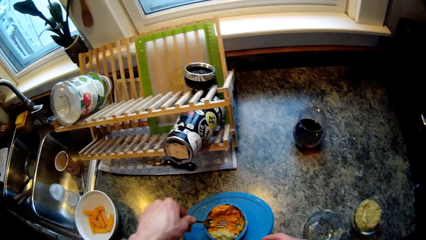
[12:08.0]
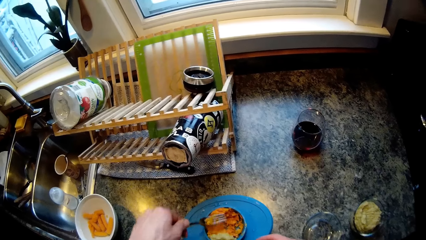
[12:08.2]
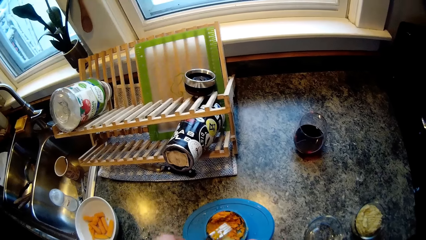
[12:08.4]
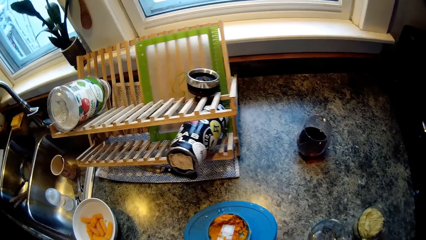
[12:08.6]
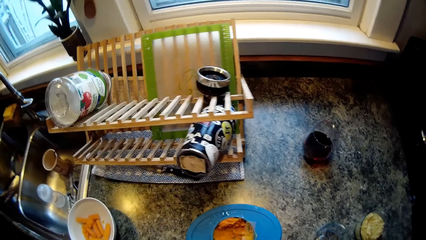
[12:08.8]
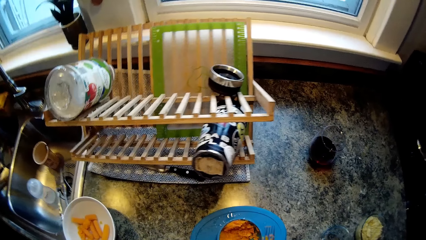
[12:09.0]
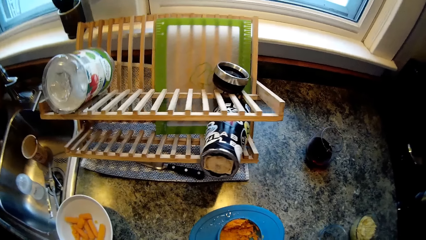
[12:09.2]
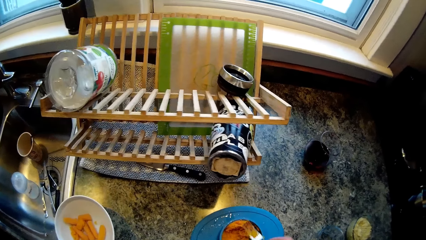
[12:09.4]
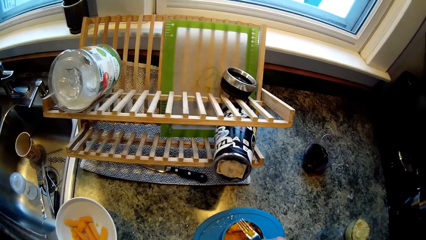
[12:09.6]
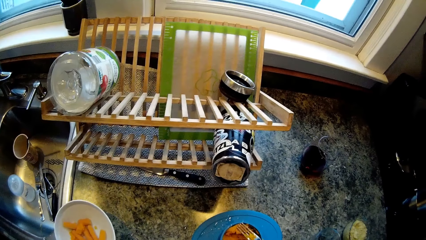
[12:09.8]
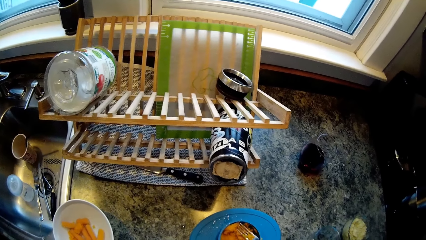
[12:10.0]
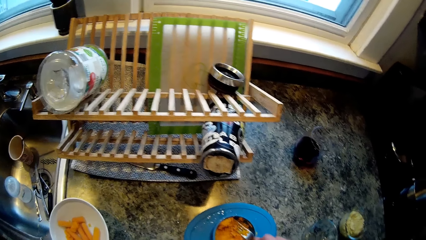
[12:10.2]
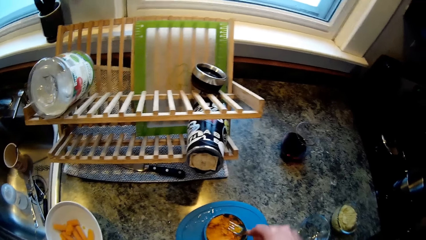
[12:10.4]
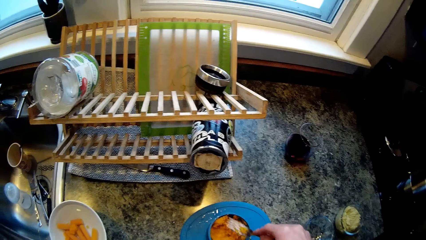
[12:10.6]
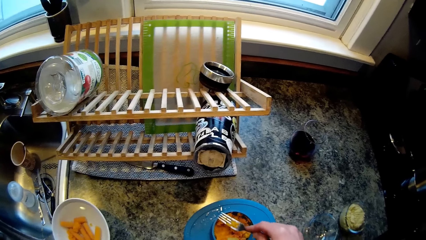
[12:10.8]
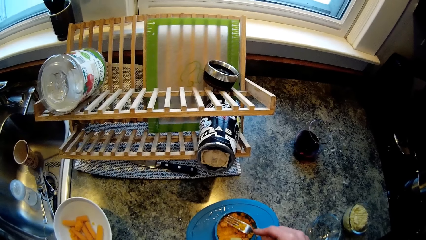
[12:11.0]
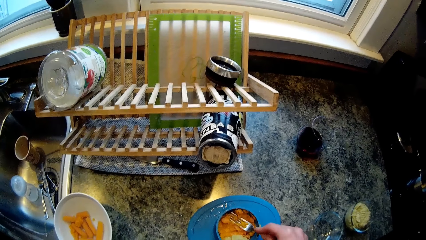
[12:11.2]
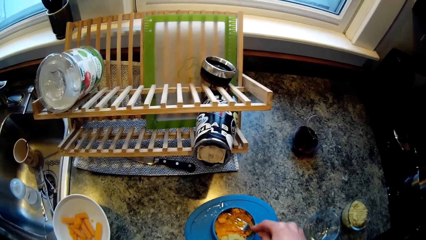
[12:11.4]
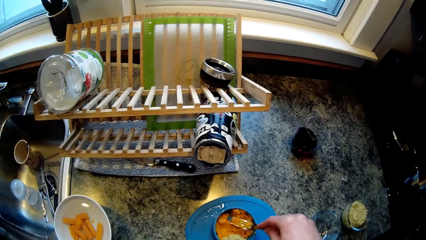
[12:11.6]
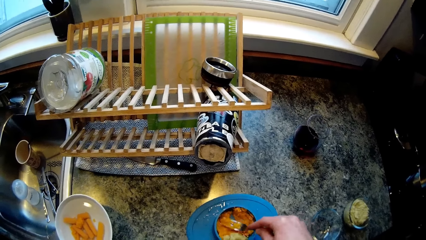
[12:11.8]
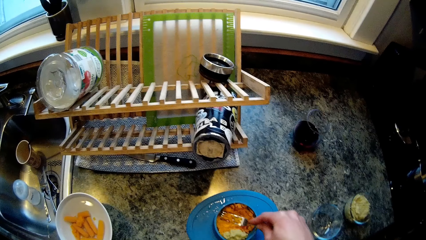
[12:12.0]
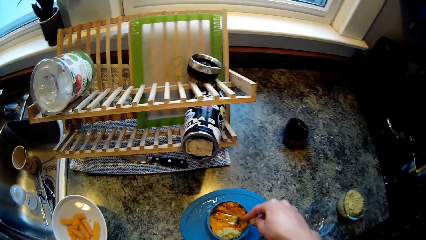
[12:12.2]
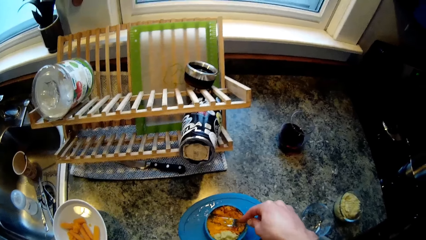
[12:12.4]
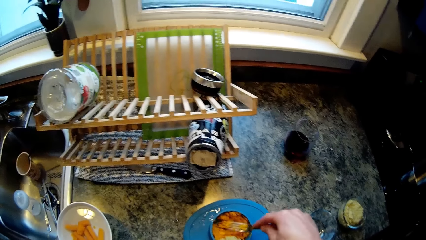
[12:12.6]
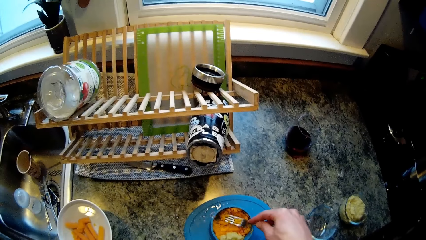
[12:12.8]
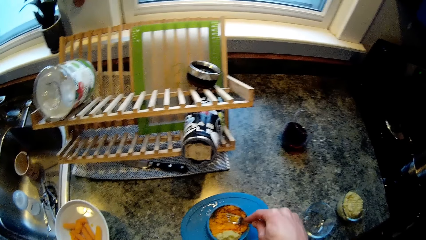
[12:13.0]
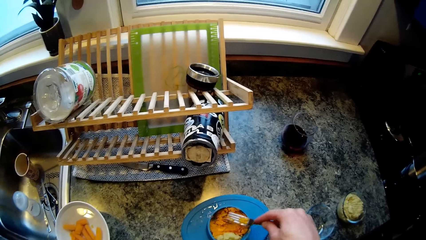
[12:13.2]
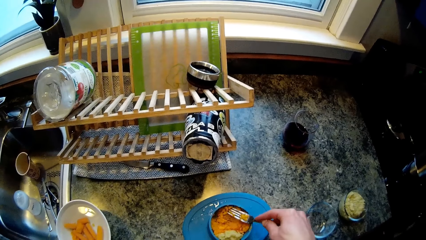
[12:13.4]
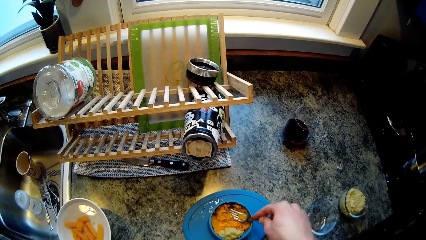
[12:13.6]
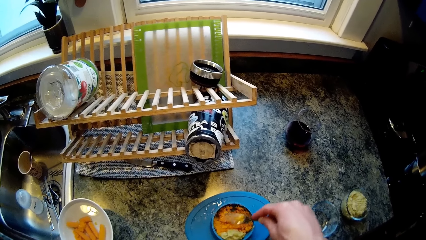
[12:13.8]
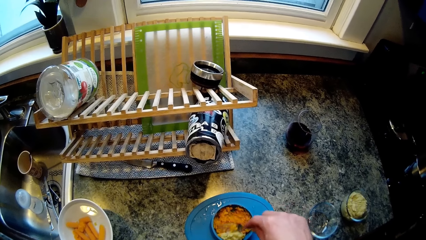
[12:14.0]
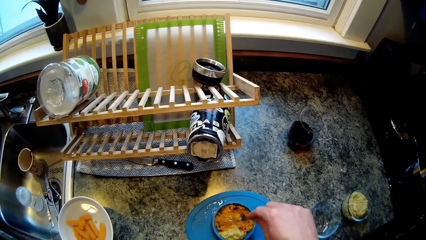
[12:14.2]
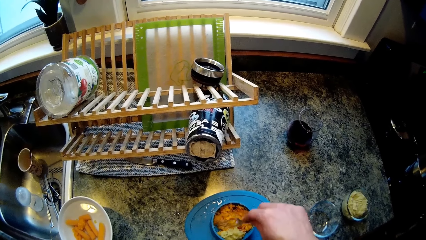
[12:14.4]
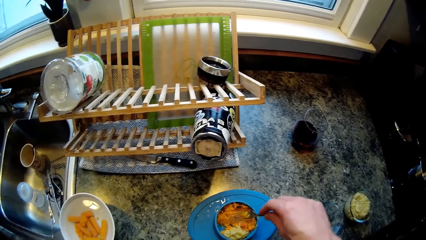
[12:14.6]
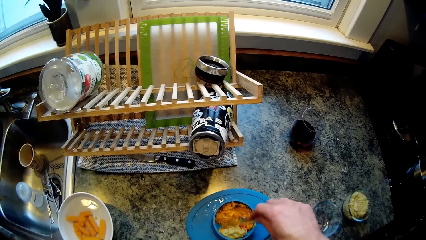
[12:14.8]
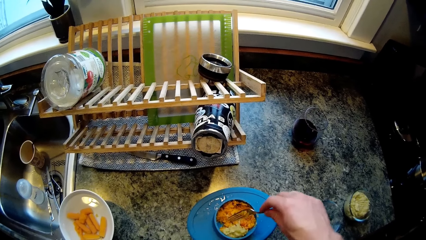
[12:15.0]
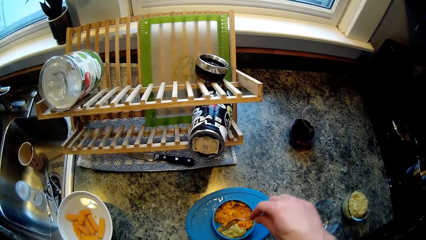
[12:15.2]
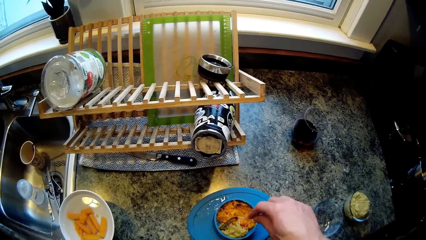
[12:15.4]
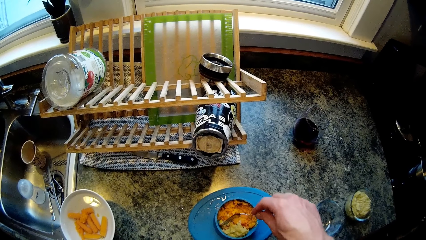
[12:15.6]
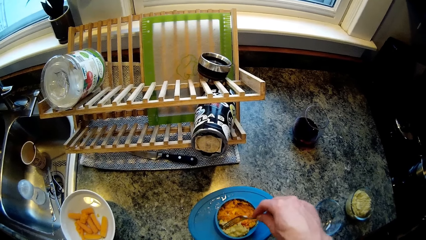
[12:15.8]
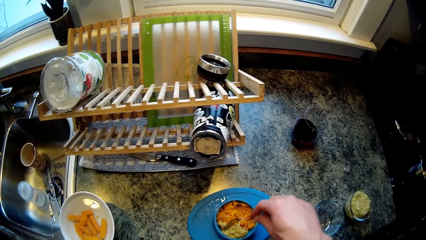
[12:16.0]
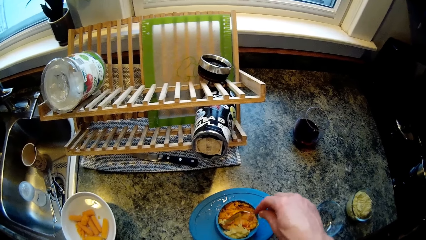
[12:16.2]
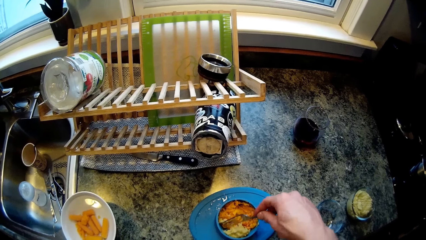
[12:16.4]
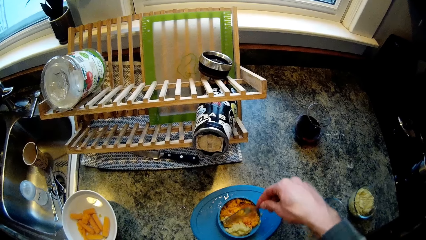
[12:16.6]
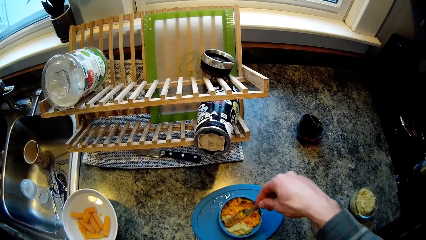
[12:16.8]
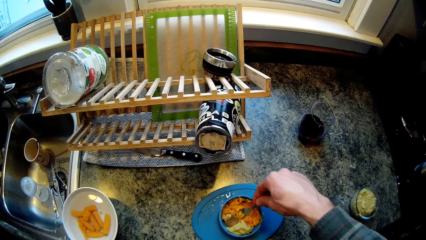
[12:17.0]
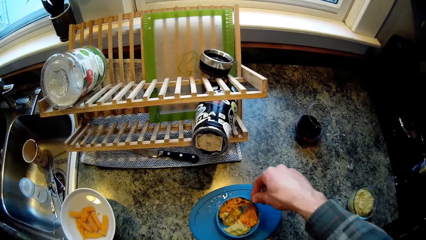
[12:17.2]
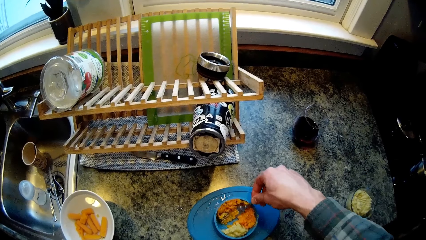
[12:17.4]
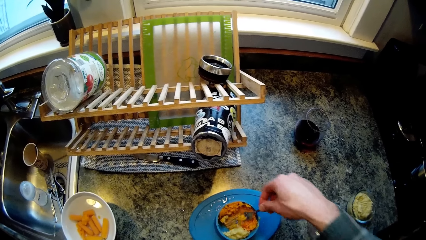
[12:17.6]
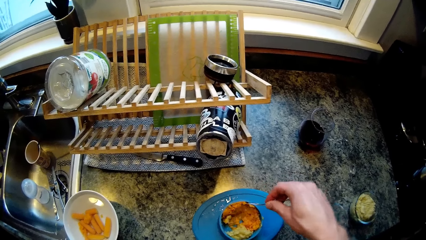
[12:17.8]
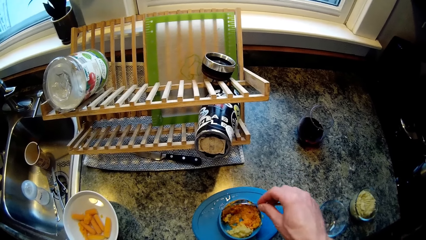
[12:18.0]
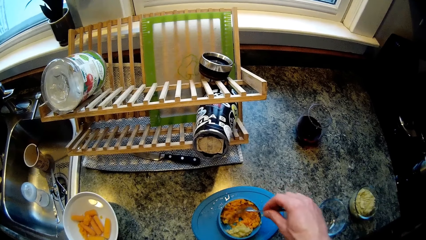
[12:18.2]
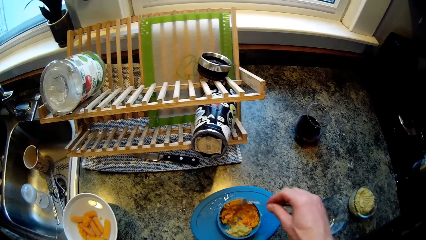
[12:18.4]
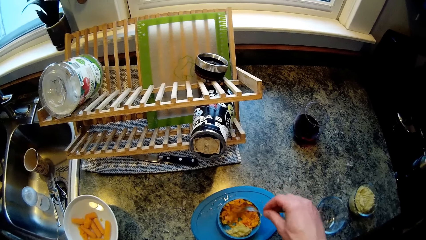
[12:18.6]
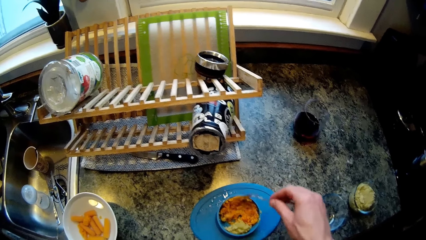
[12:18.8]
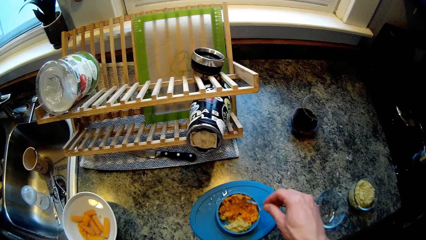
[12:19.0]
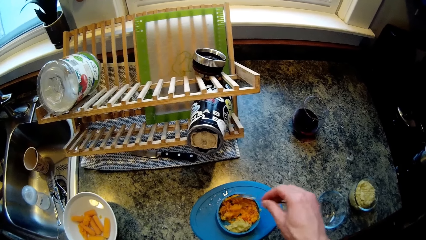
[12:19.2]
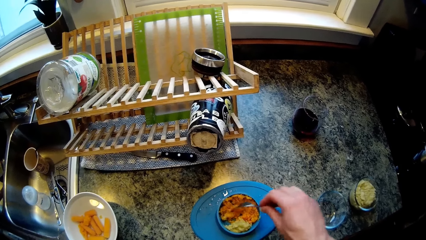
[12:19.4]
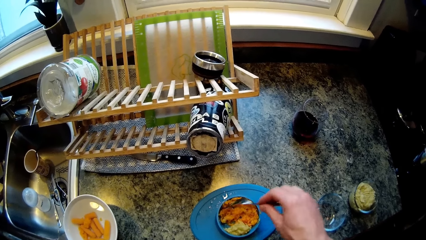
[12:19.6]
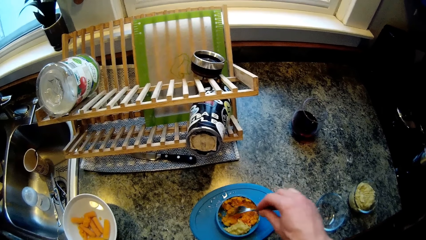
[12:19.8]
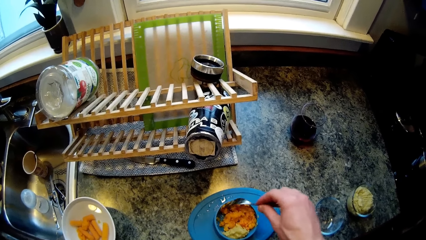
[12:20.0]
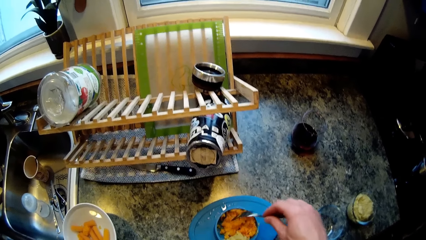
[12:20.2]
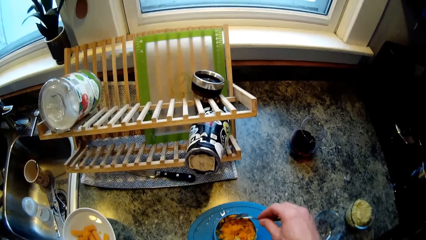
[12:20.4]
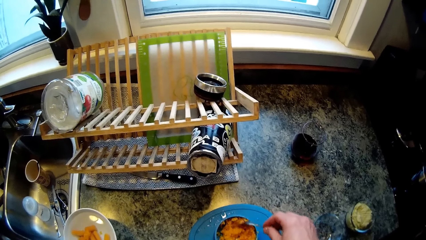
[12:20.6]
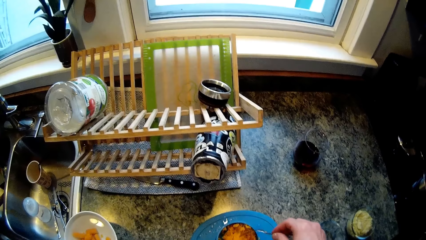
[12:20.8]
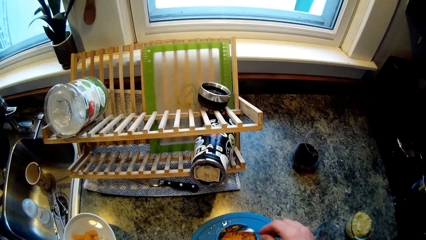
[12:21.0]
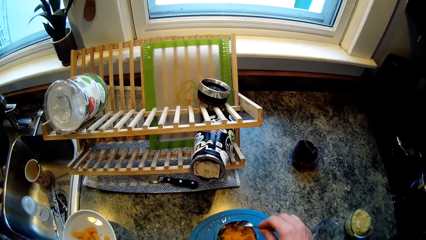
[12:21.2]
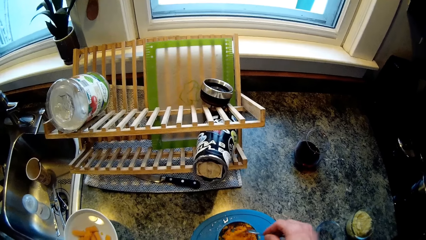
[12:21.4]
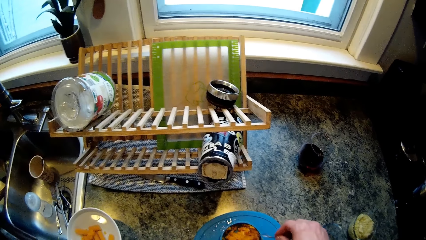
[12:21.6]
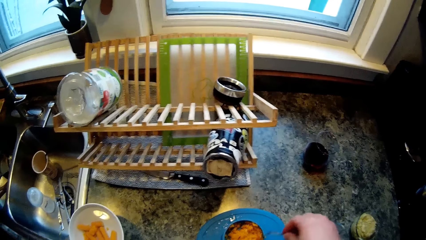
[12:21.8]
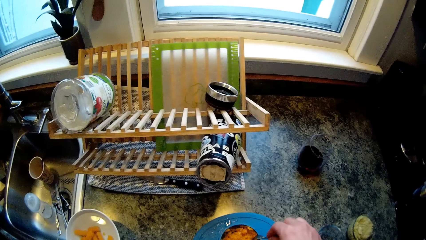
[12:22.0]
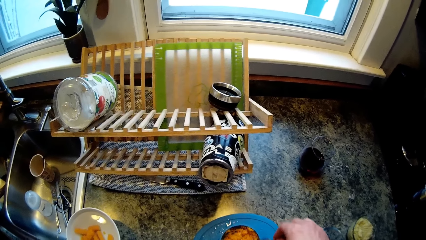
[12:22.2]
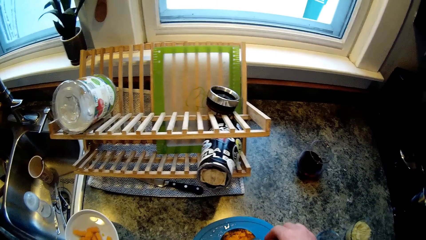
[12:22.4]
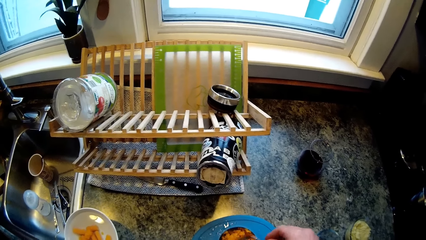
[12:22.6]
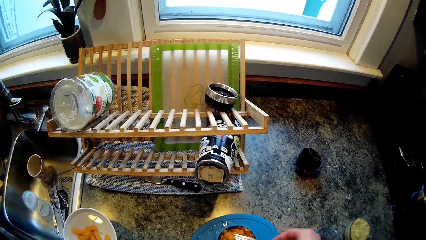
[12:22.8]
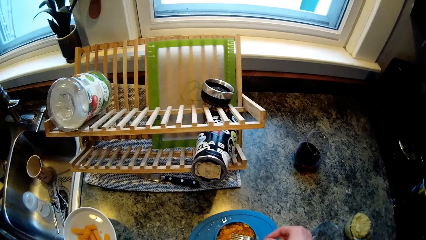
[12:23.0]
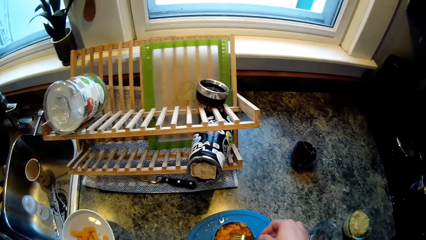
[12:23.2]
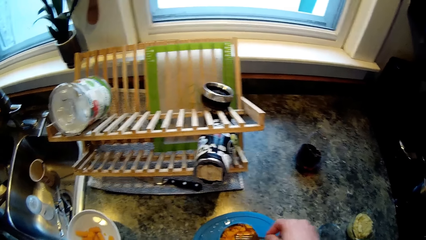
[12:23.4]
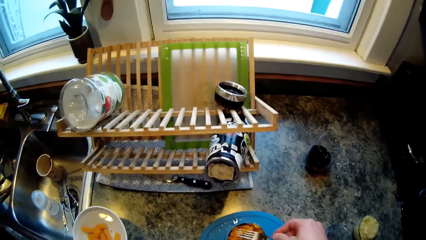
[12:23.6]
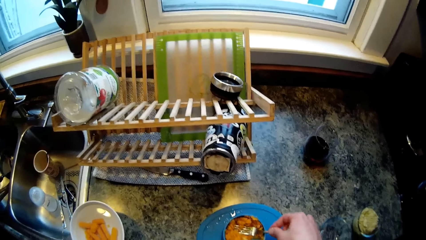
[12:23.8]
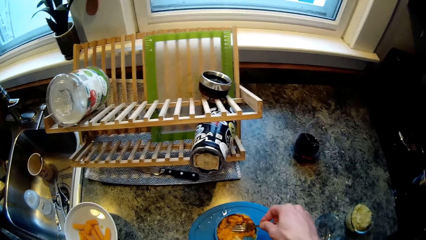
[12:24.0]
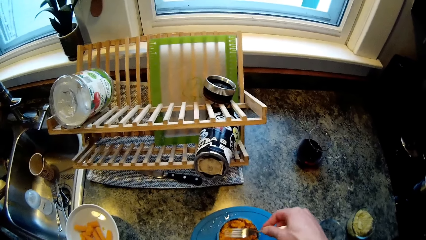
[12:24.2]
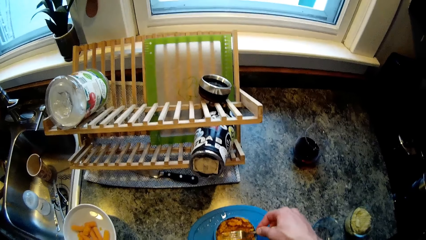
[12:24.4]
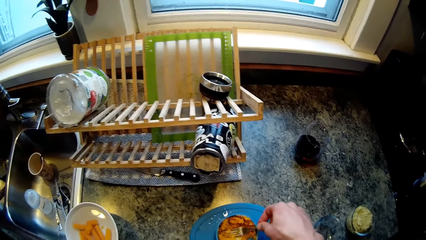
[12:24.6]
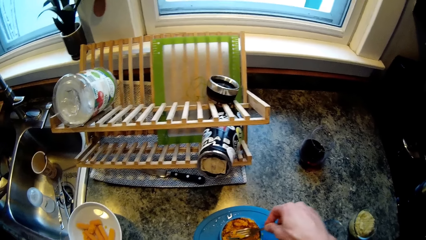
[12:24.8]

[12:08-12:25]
The camera wearer transfers the fork to his right hand. He mashes the carrots in the plate with the fork in his right hand. The woman talks to the camera wearer.
